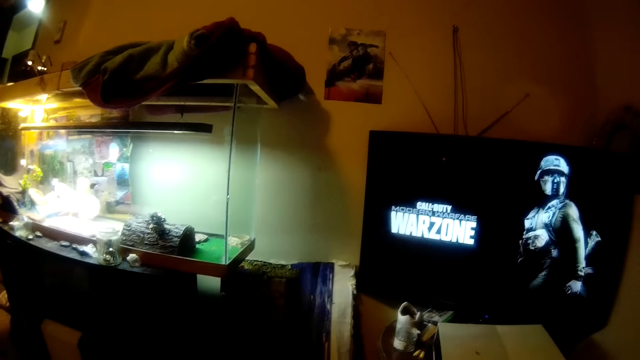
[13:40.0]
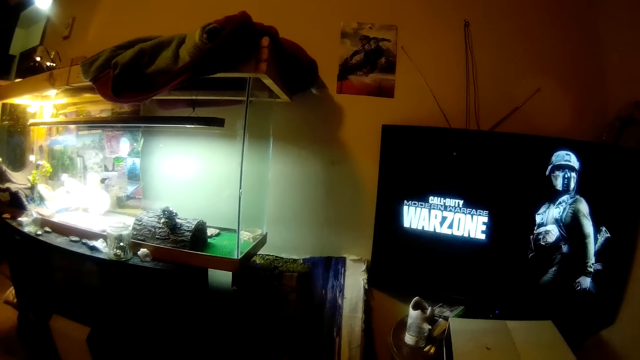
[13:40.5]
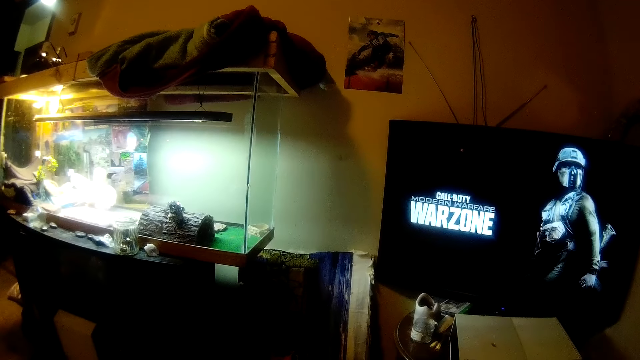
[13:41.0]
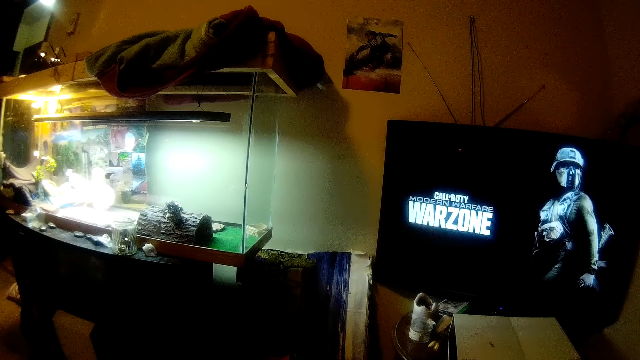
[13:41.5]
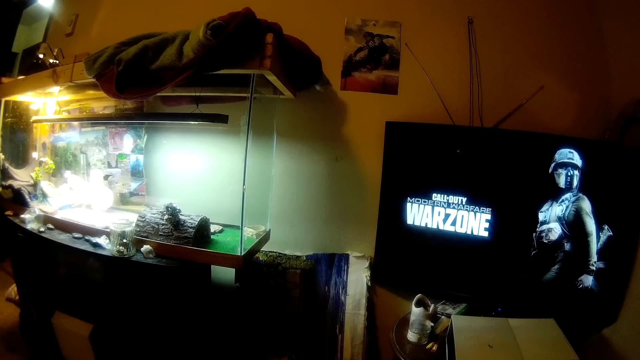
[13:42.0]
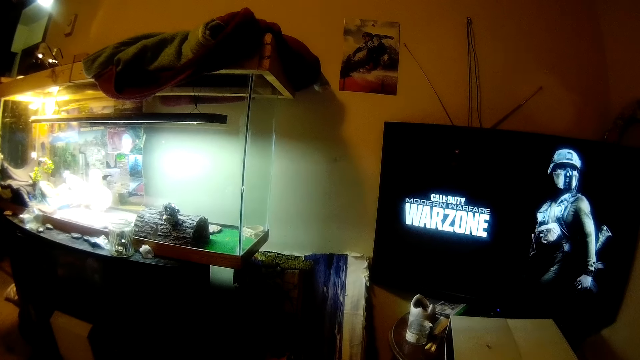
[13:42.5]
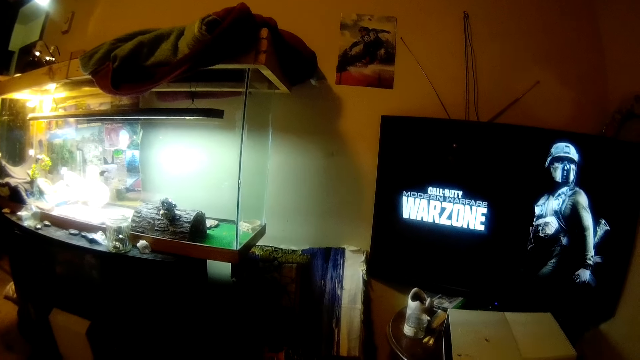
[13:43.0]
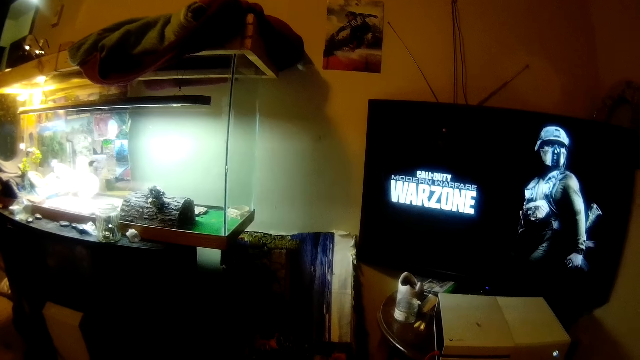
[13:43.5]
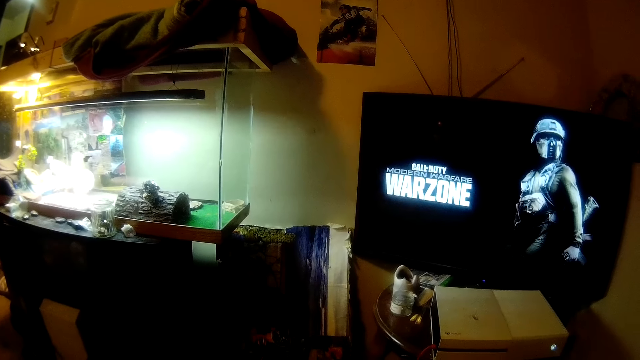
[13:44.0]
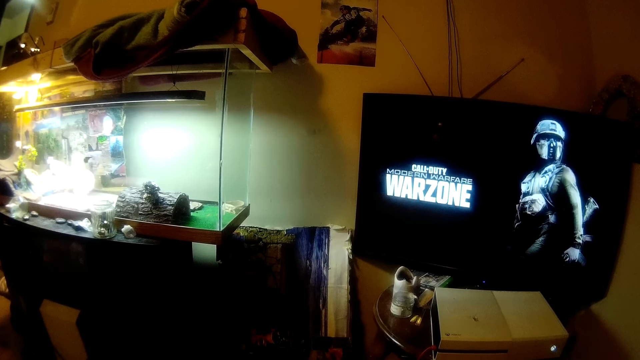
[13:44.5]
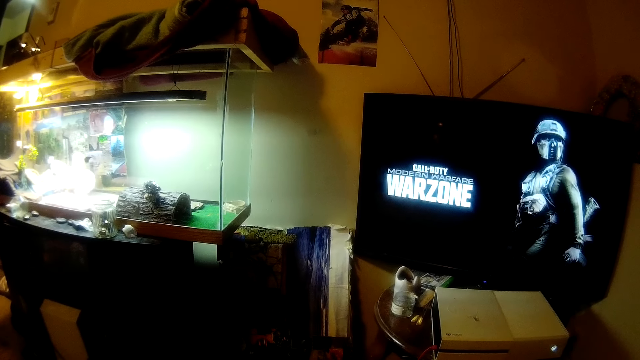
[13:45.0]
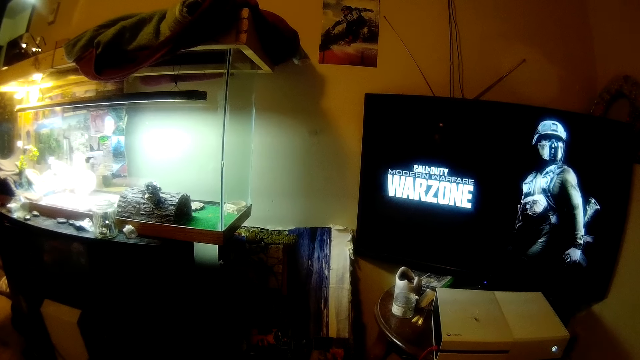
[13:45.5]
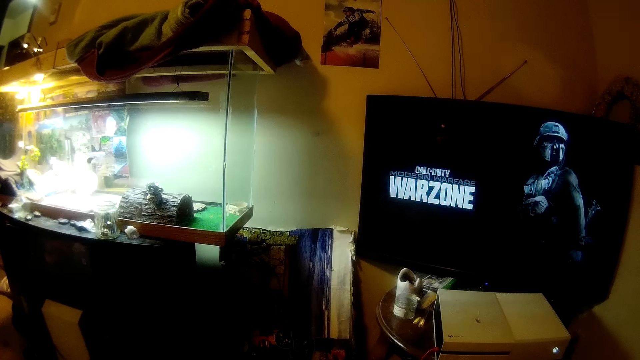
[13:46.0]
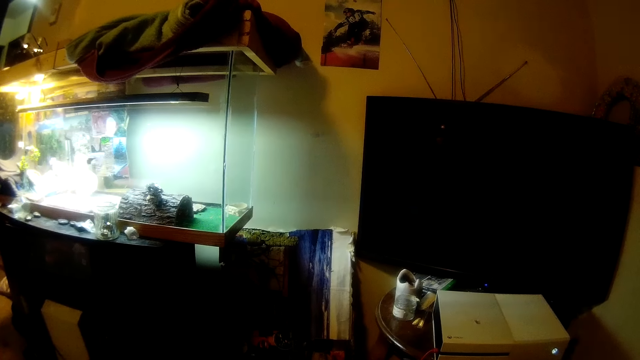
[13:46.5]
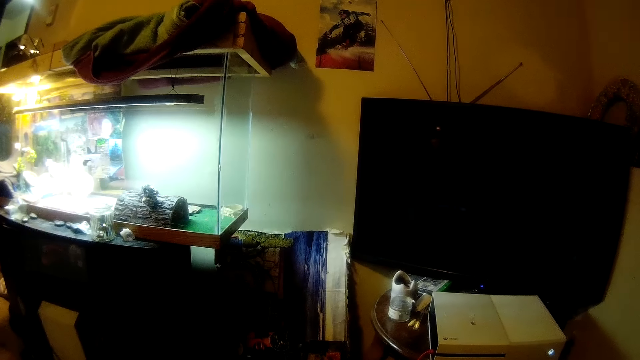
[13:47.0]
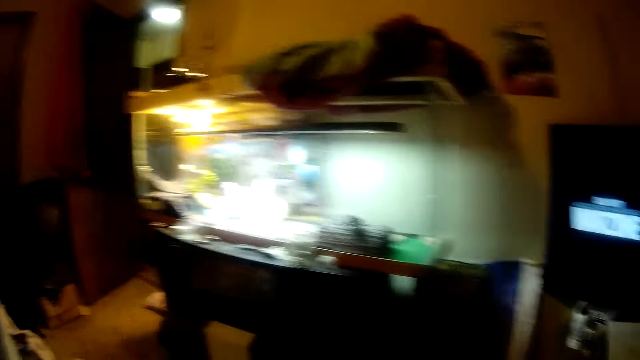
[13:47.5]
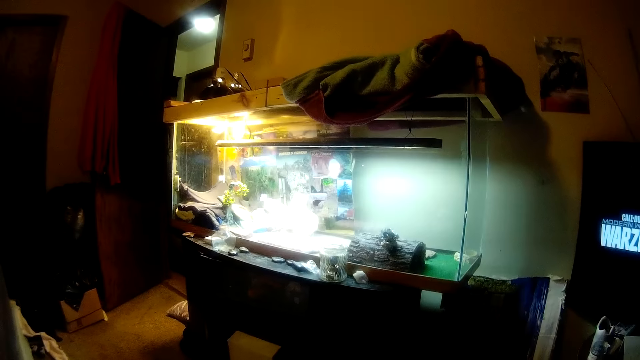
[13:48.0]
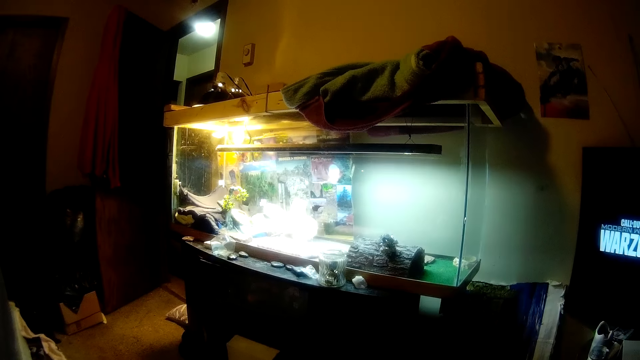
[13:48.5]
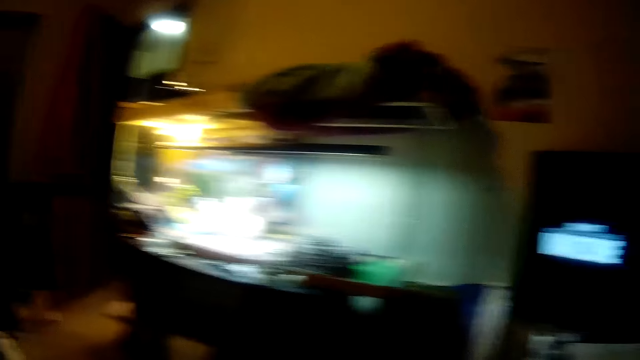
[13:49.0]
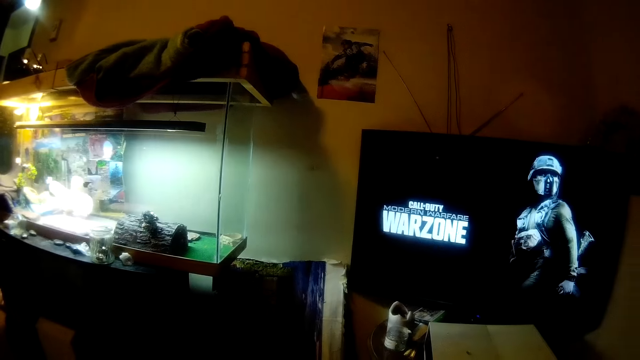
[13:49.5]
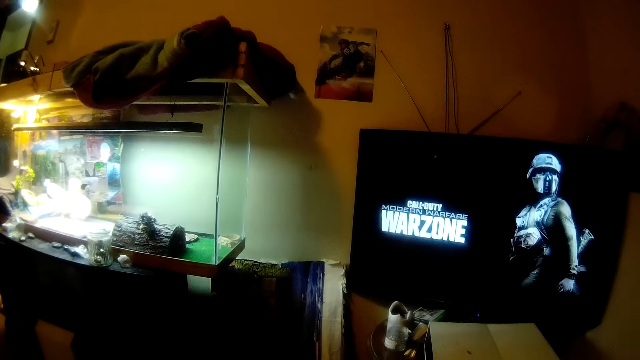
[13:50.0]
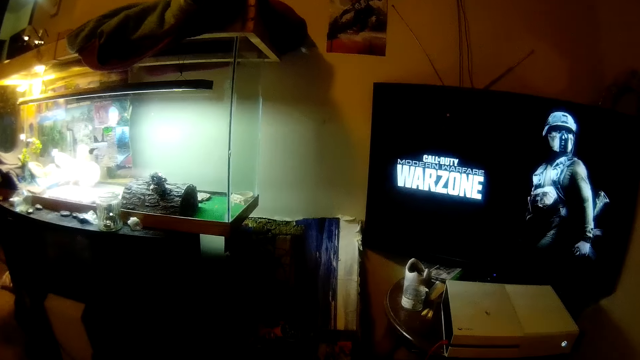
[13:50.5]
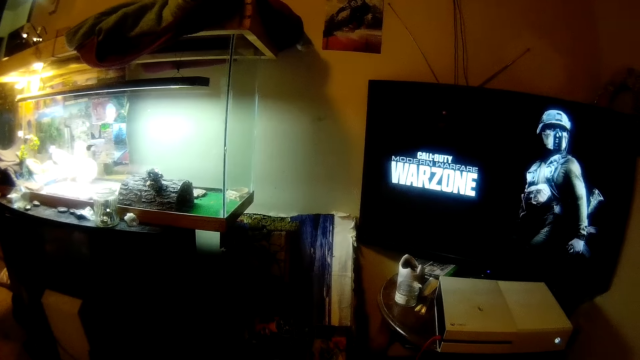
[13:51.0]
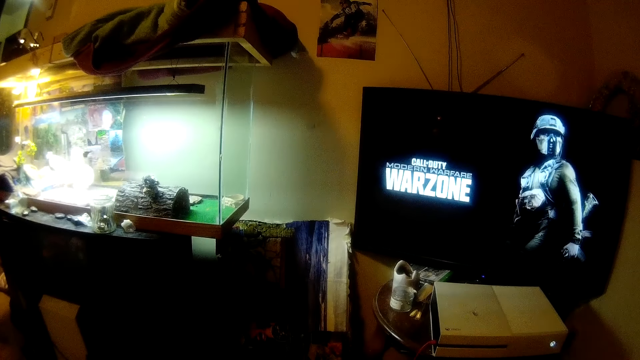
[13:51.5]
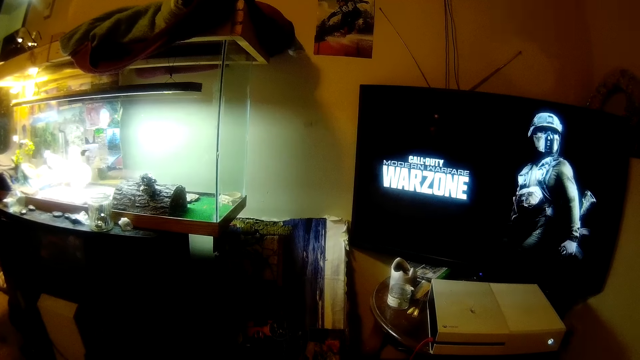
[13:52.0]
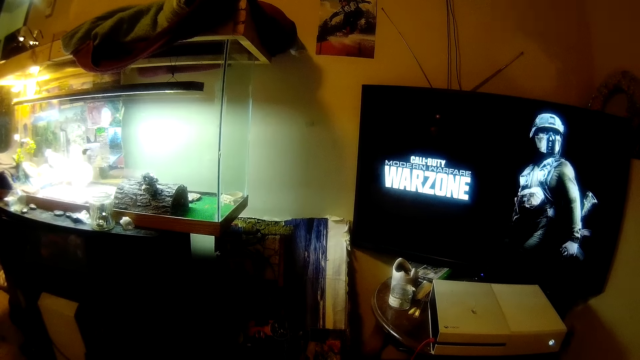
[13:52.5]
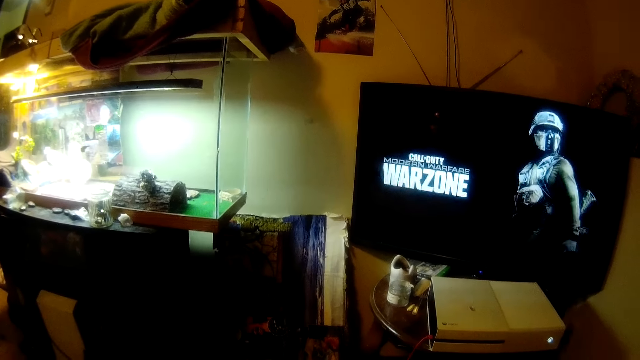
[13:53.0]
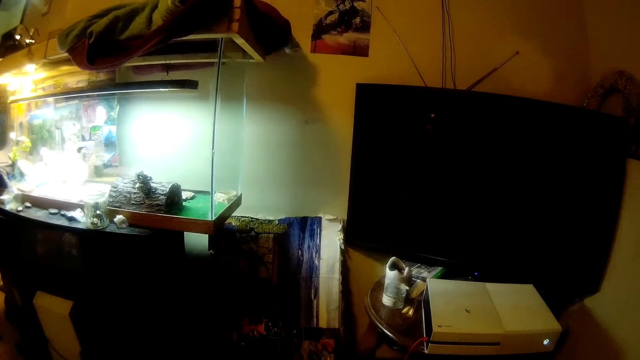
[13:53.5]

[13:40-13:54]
The camera wearer operates the television in the room. They turn the head left. They look in the direction of the entrance door. They stare at the aquarium. They turn the head right. They operate the television in the room. They stare at the television.

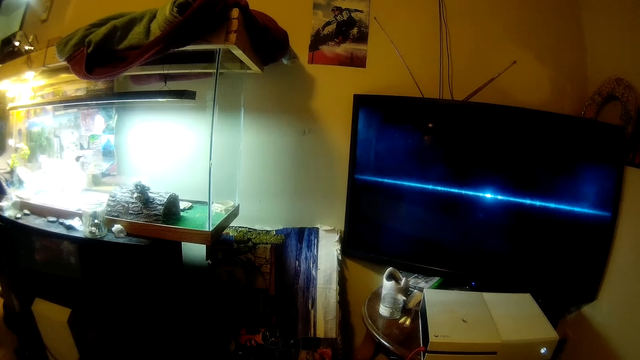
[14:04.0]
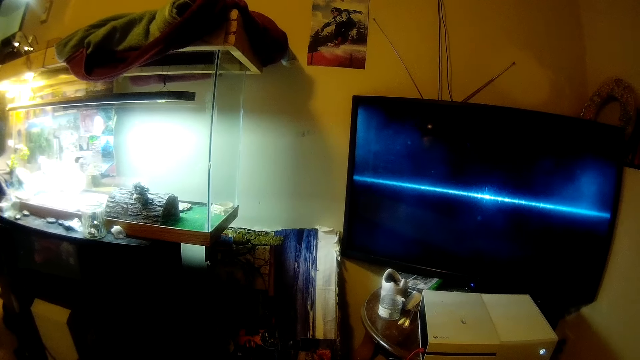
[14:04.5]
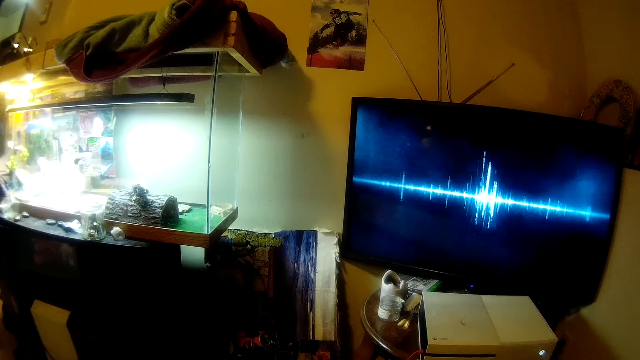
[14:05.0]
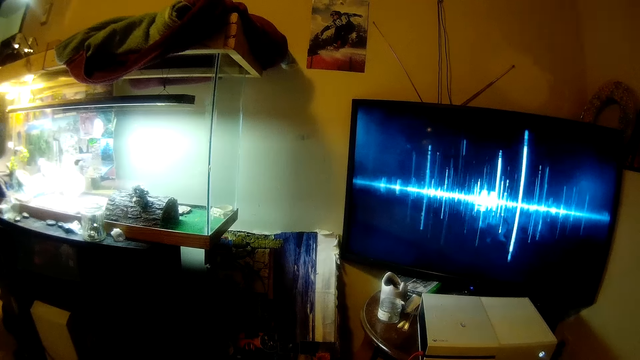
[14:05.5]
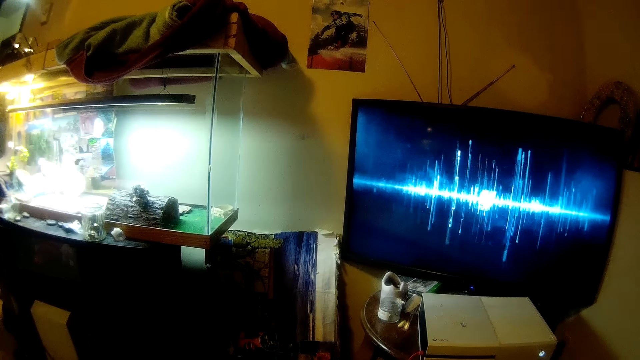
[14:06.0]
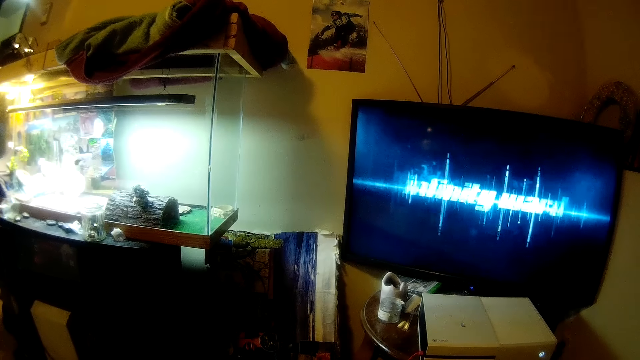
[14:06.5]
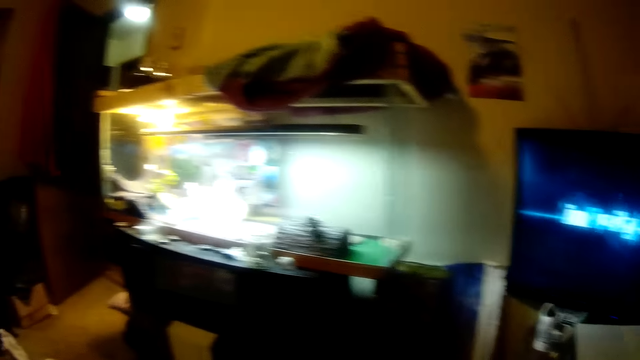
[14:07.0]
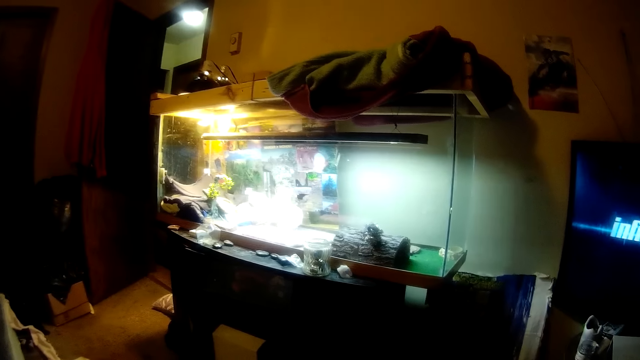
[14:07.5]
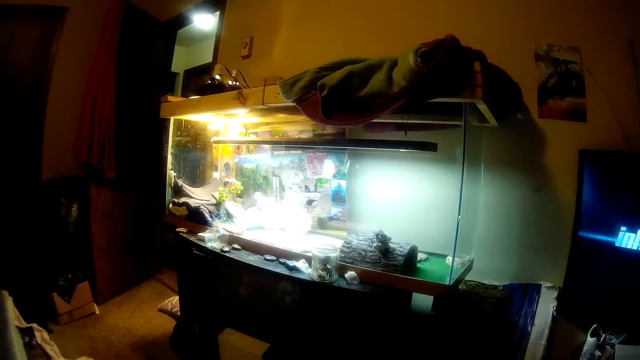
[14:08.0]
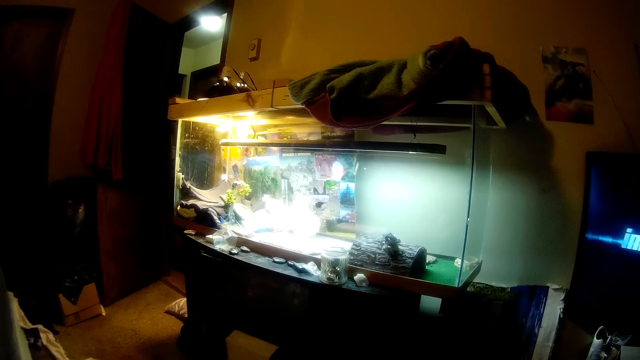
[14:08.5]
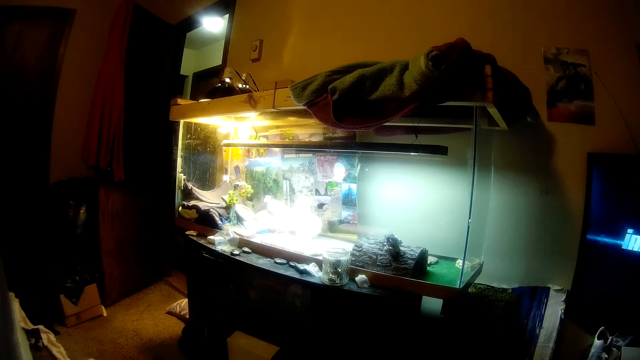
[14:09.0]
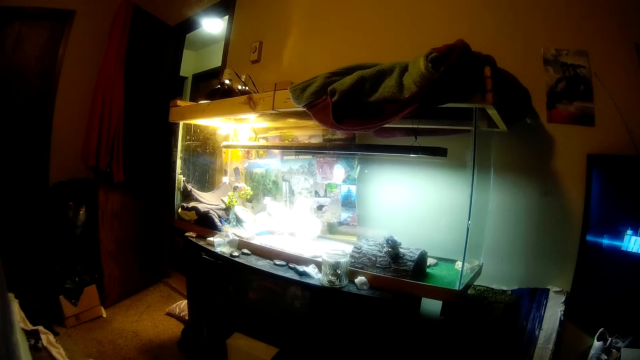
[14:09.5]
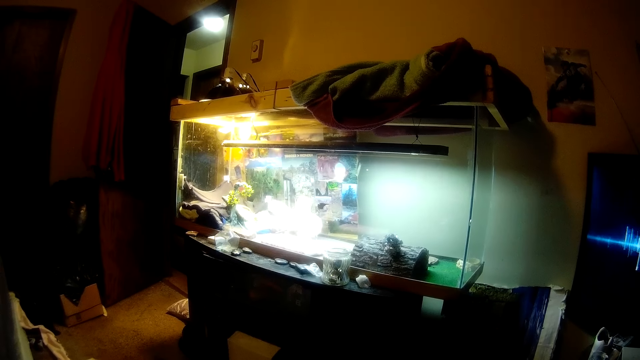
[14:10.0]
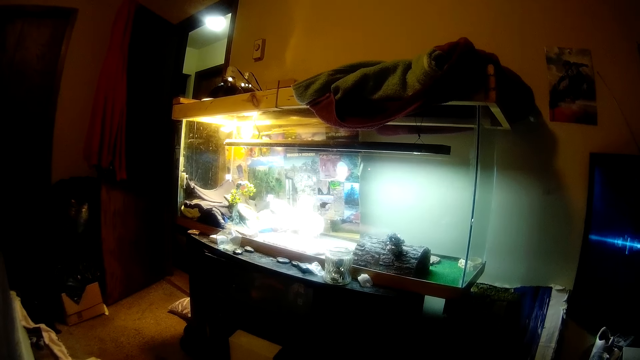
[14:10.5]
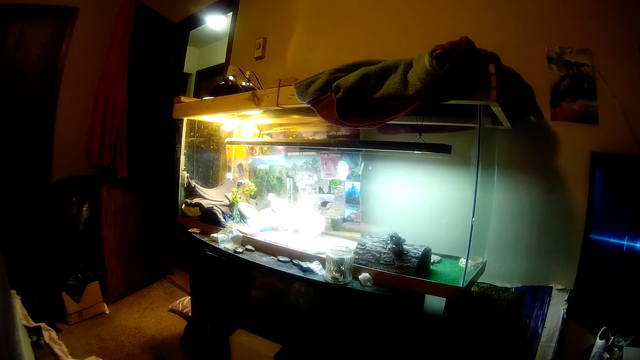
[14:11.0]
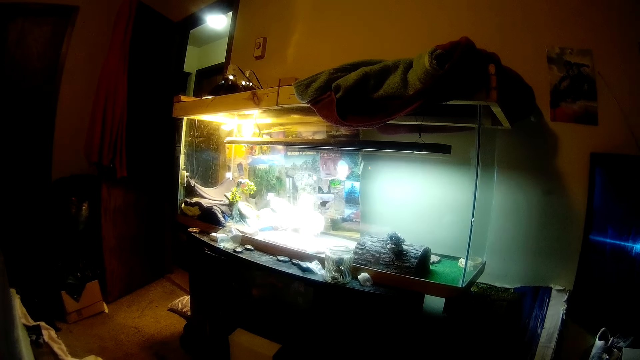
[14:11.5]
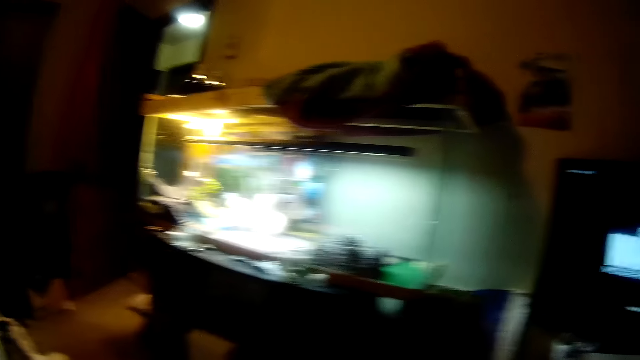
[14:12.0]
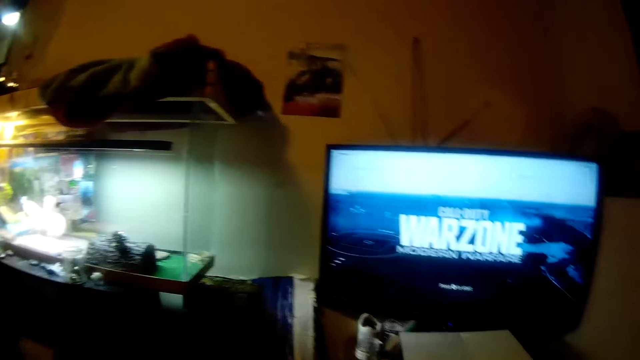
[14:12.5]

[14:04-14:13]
The camera wearer turns the head left. They stare at the aquarium. They look in the direction of the entrance door. They turn the head right.
